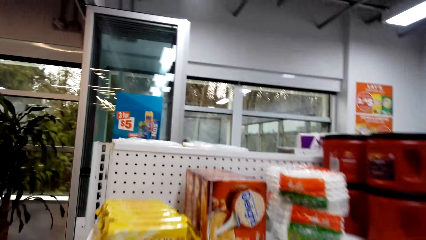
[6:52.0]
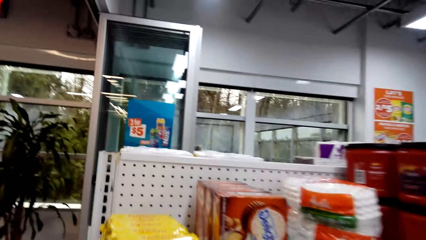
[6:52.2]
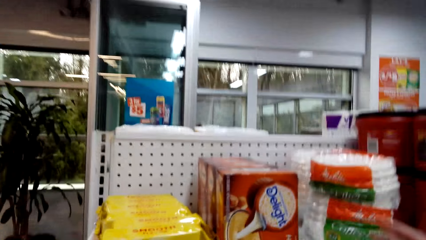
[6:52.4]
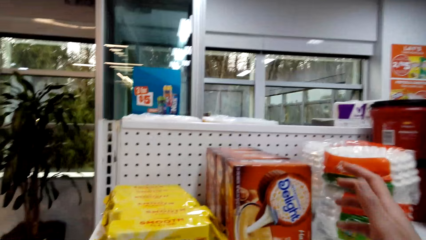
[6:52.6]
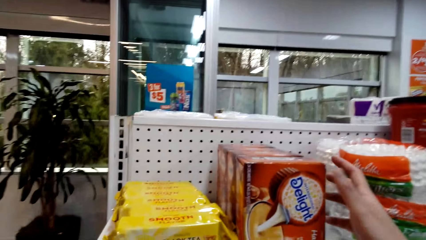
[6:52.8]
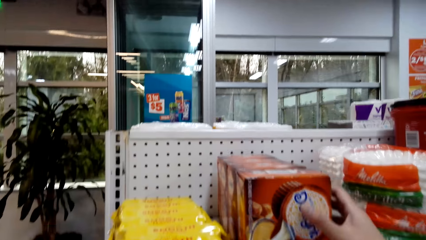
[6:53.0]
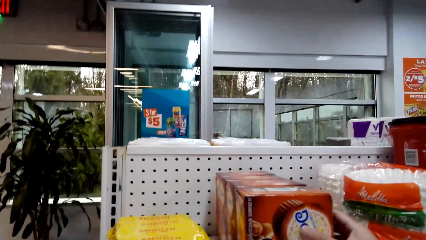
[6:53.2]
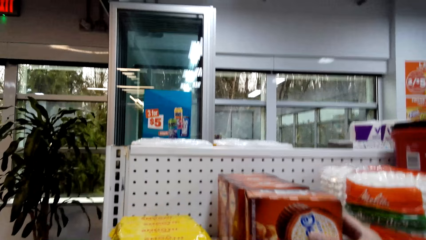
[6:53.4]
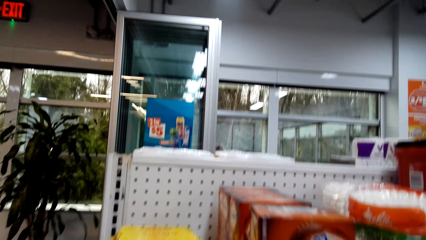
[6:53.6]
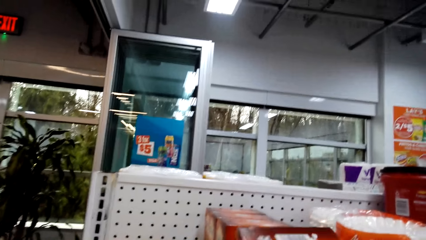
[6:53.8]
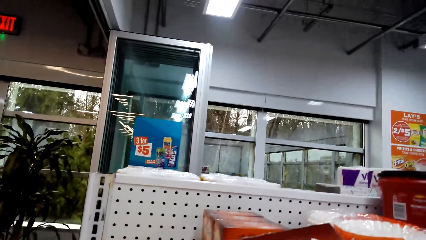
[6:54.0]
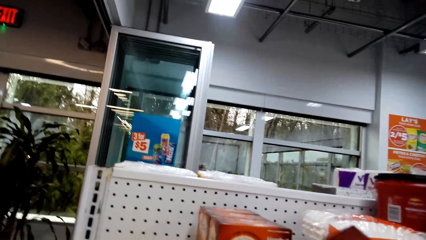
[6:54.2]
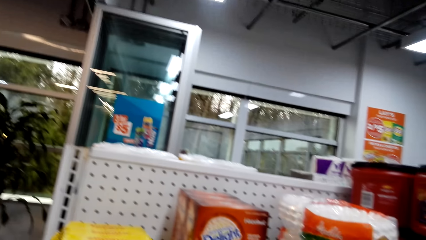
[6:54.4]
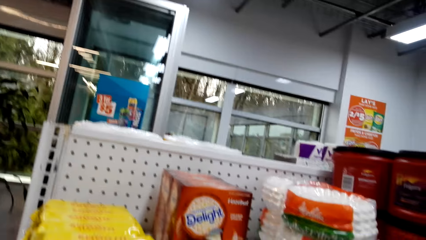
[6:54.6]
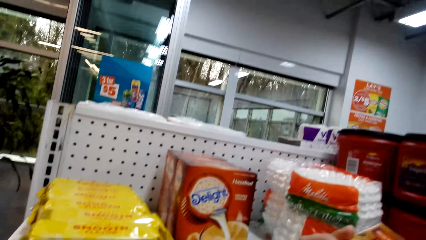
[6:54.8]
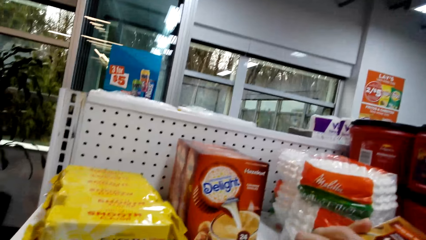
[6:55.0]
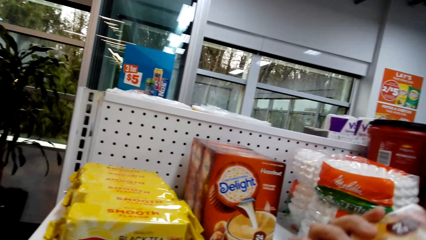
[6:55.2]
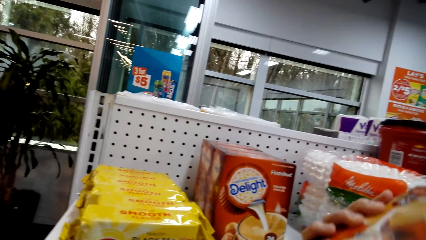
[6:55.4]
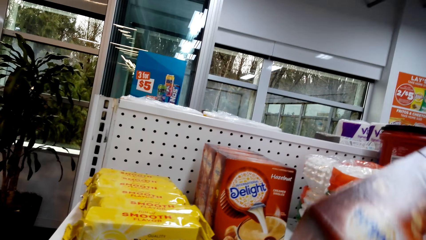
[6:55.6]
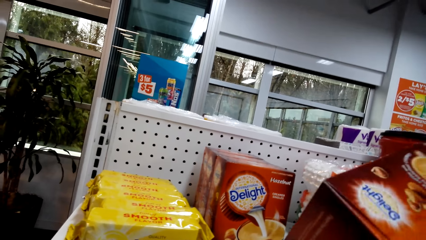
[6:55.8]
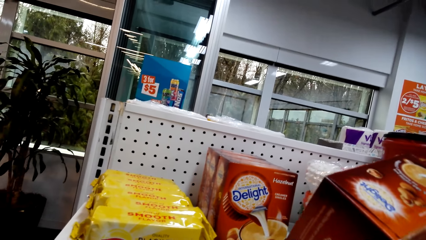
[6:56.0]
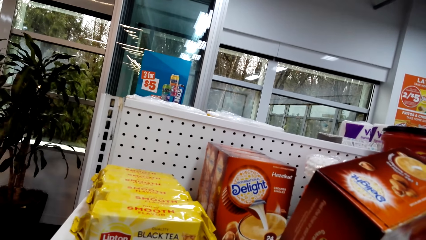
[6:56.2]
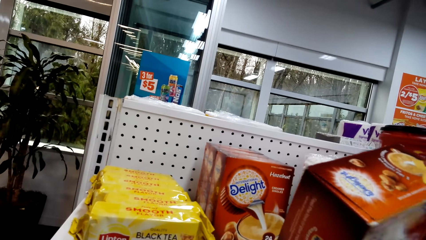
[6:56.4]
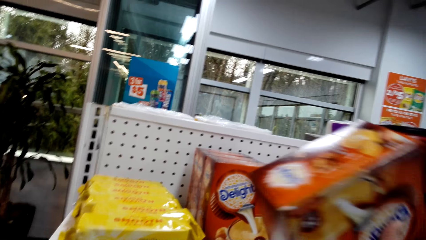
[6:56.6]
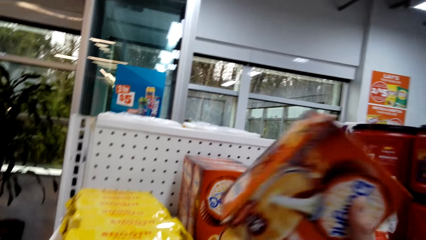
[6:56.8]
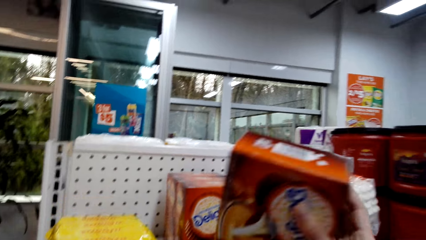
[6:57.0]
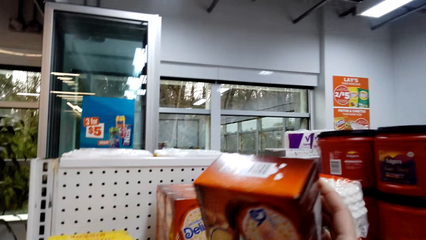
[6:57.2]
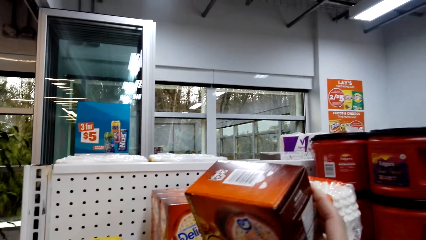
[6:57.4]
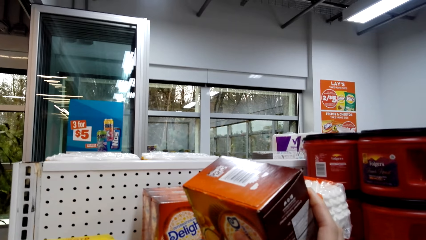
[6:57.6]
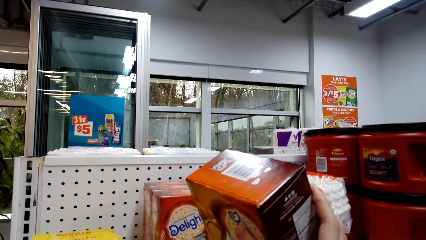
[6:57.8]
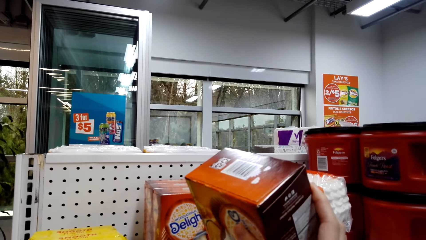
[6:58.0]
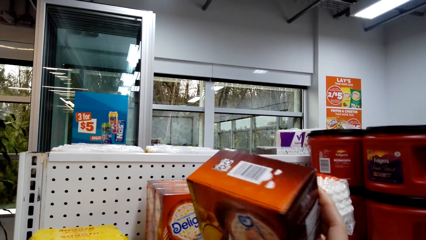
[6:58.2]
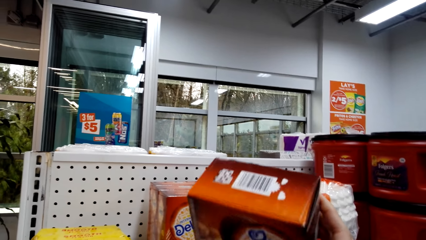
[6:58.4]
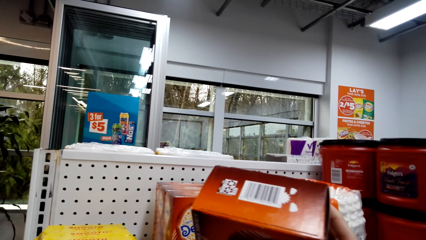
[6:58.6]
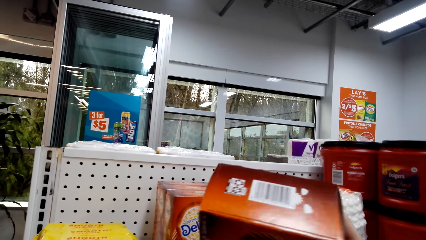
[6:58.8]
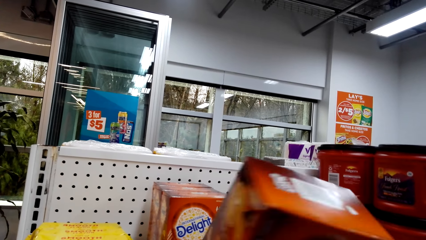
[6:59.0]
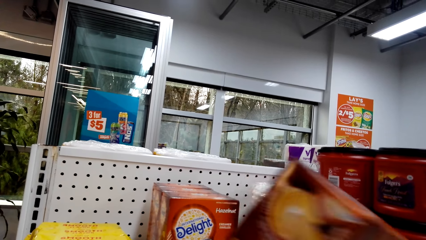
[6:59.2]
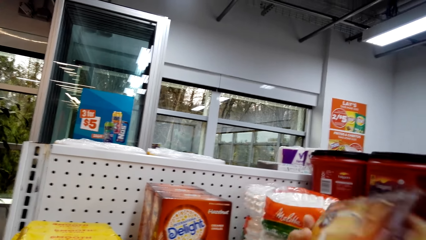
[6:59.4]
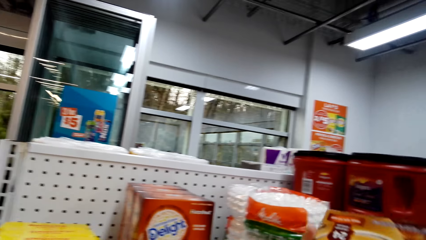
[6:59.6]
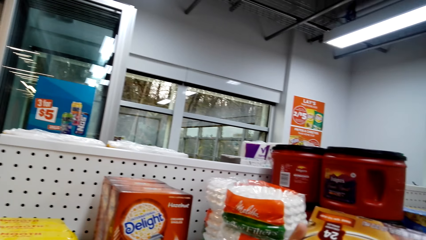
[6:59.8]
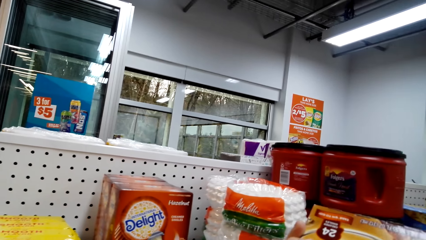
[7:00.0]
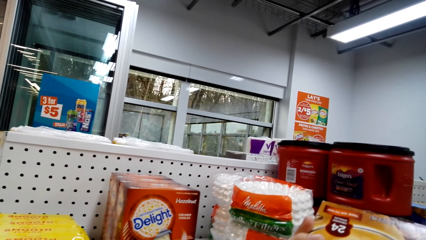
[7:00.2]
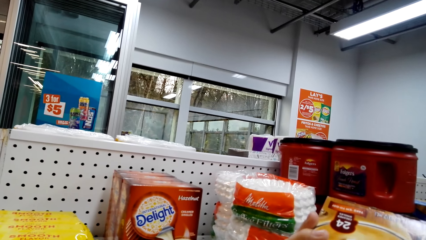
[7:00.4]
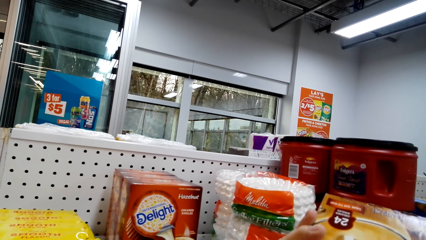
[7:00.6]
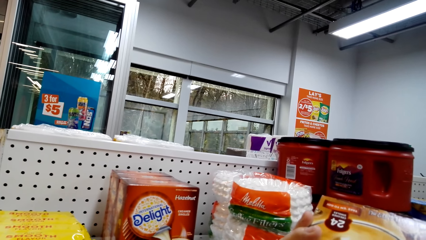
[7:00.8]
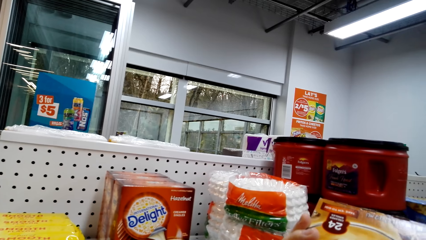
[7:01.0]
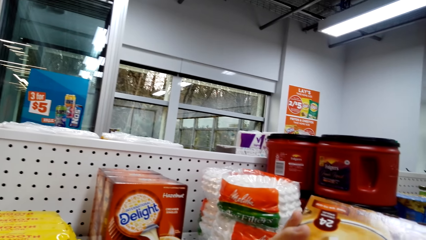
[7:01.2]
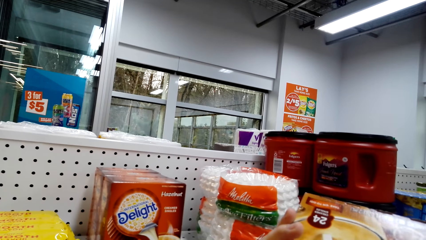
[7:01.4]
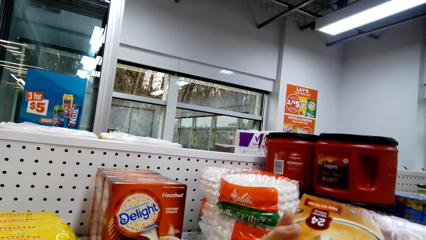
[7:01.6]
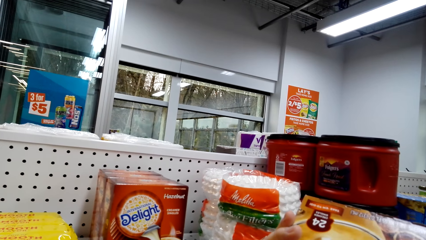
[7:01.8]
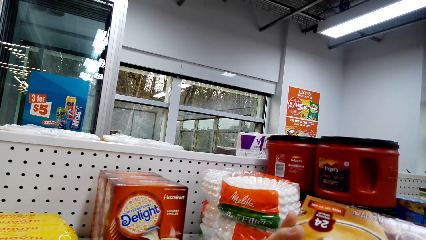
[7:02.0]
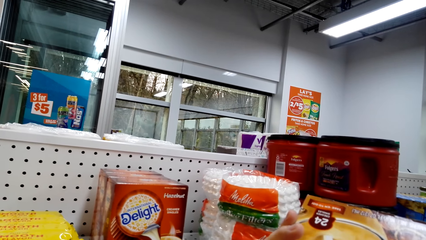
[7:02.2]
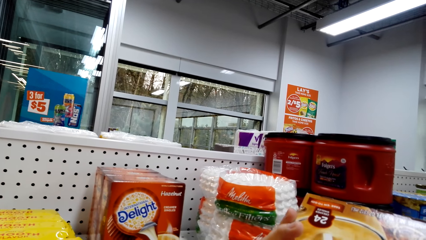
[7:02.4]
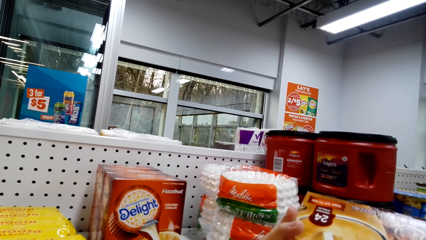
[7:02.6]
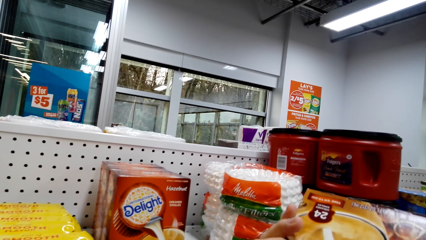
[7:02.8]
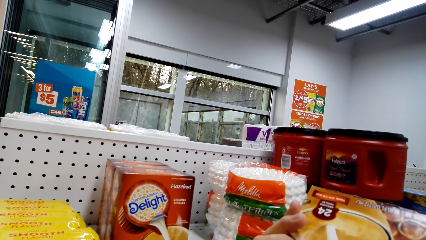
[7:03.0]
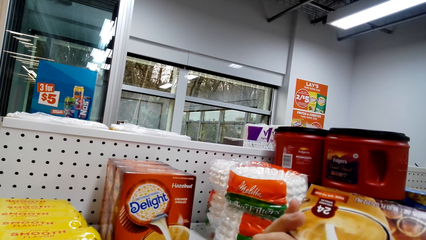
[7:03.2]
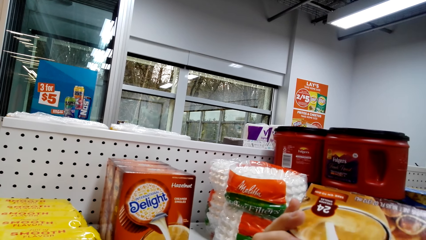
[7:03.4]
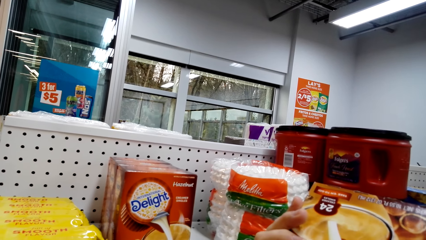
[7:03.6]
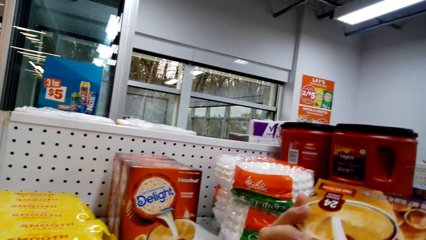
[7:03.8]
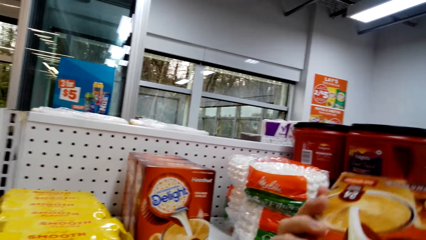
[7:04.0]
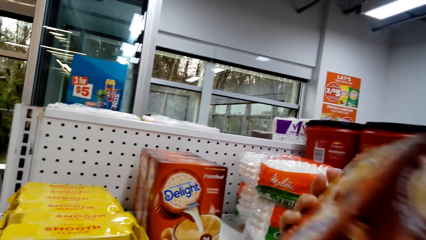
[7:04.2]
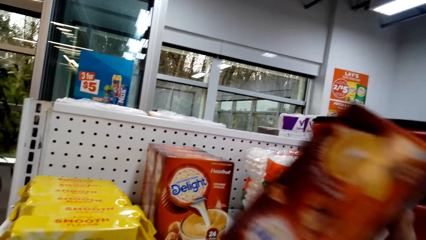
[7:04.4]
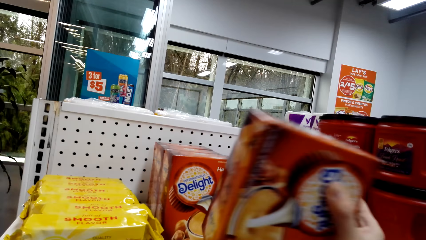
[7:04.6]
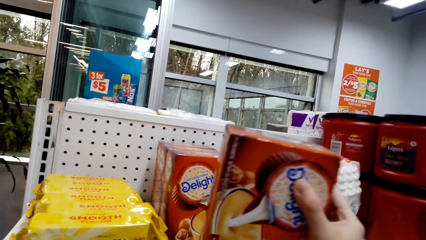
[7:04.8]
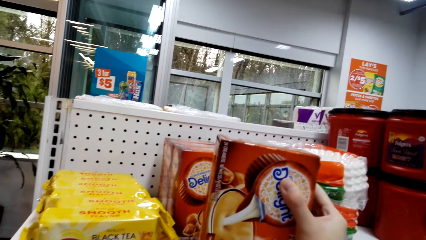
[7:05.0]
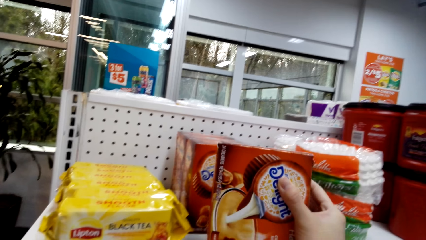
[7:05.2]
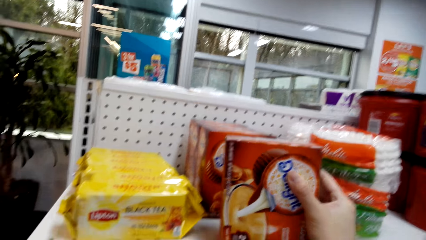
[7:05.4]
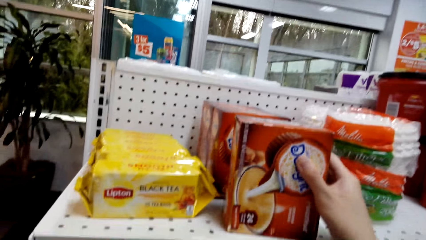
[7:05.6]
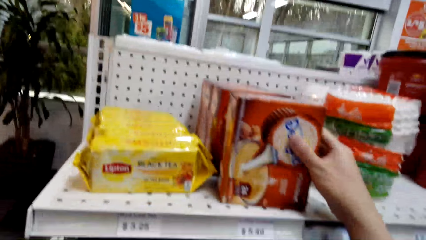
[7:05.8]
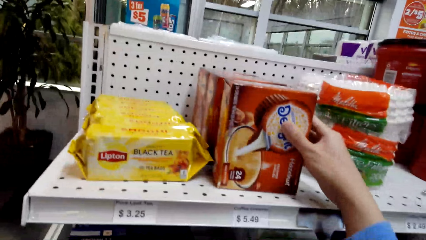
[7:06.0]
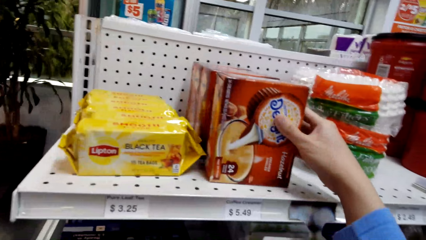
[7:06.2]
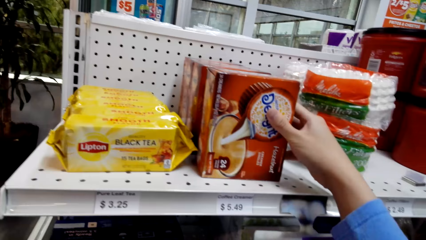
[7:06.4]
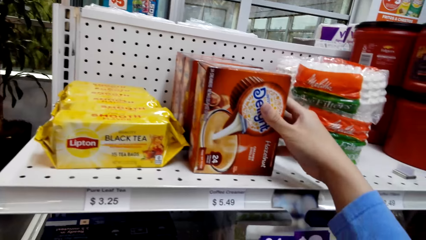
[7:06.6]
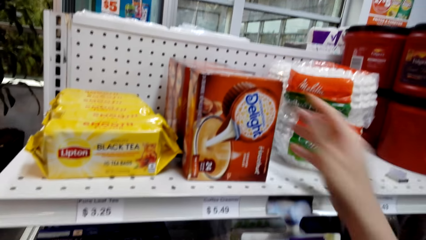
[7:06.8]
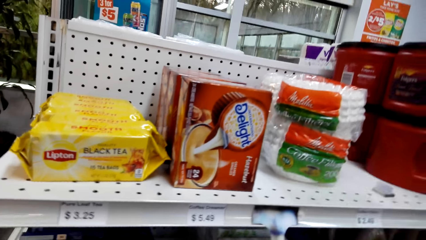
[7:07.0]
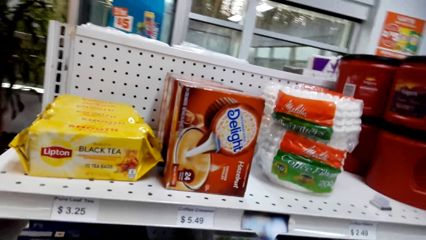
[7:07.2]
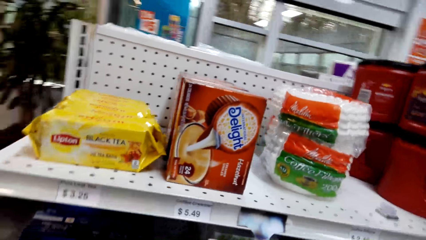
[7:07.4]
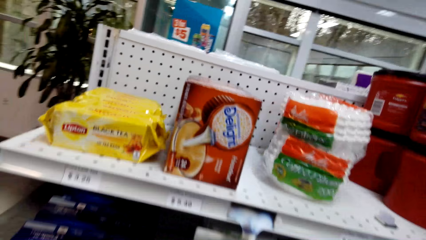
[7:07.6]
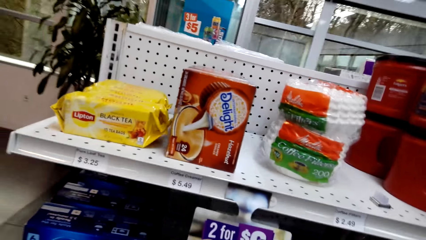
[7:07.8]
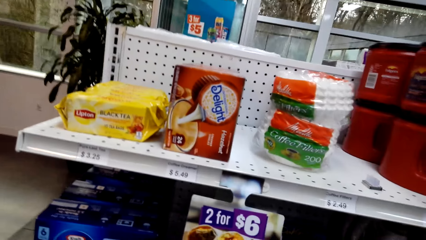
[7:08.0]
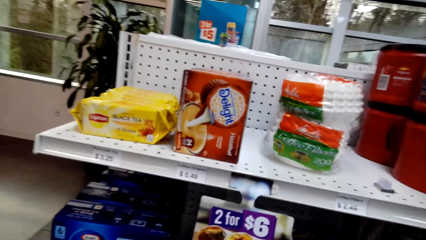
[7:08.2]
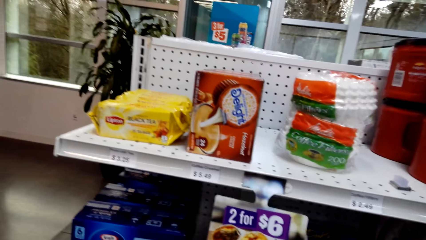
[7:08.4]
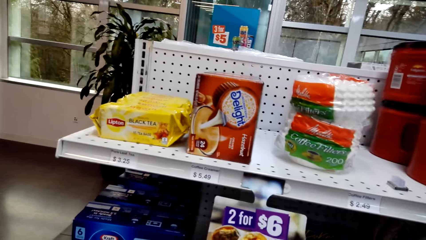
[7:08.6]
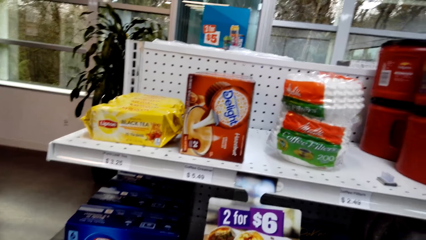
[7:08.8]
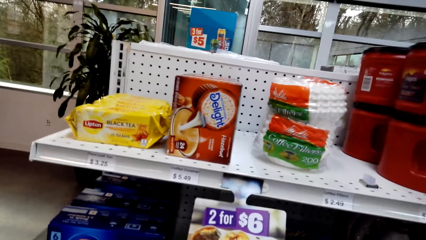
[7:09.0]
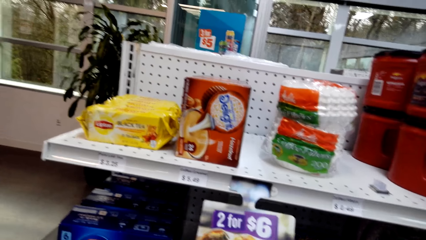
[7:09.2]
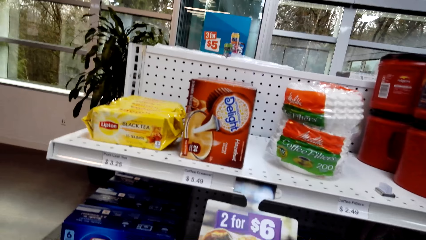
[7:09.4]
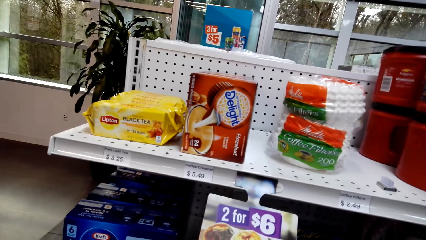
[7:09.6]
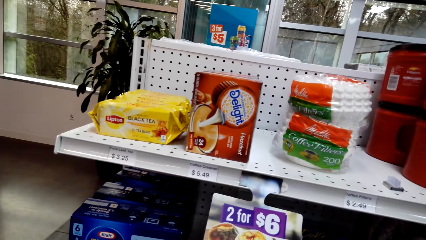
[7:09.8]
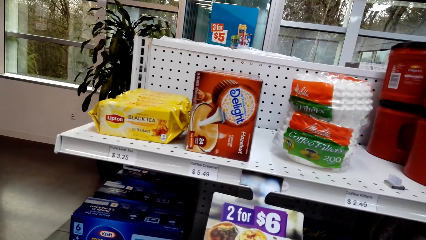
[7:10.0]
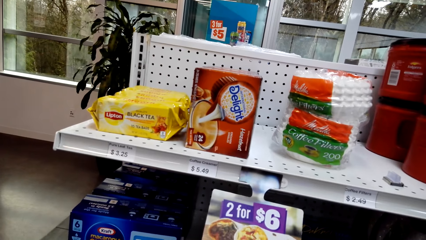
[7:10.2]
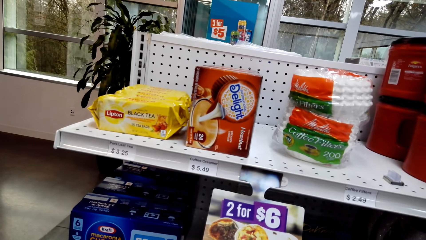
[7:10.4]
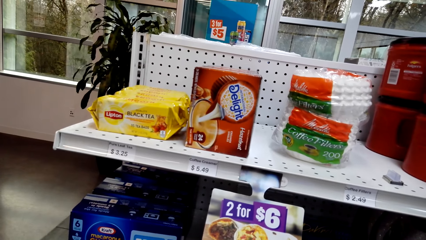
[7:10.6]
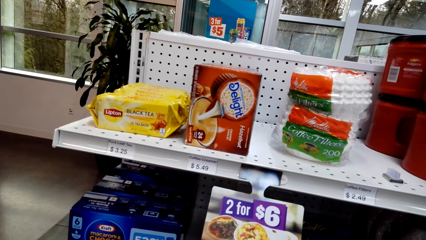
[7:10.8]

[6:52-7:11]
The camera wearer picks Delight from the shelf. They stare at something. They return the Delight on the shelf. They place something on the shelf. They stare at something on the shelf.
